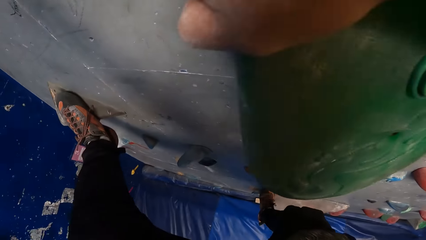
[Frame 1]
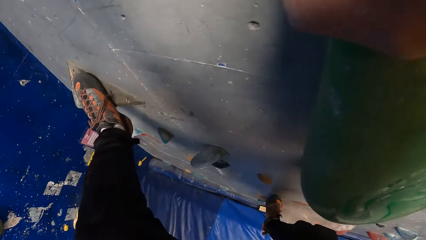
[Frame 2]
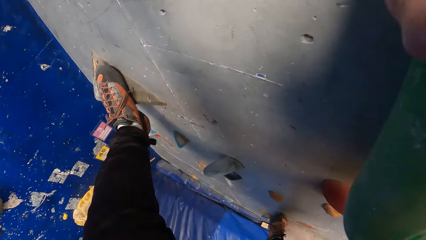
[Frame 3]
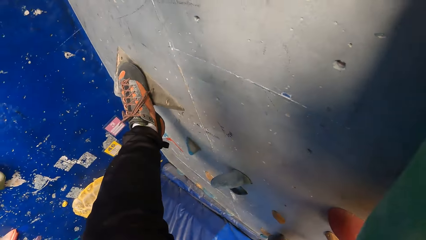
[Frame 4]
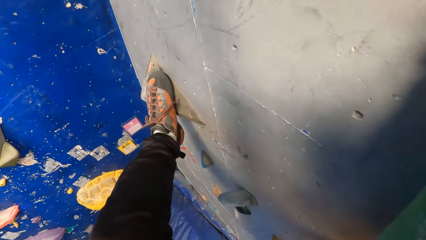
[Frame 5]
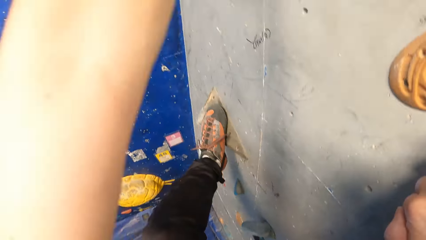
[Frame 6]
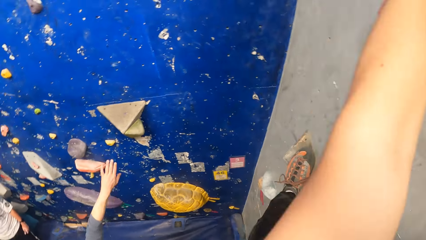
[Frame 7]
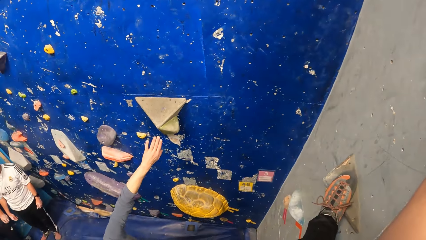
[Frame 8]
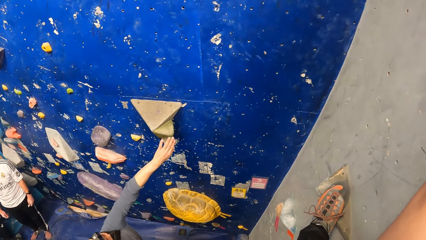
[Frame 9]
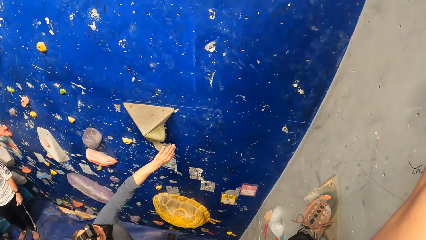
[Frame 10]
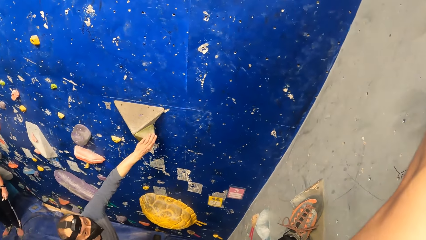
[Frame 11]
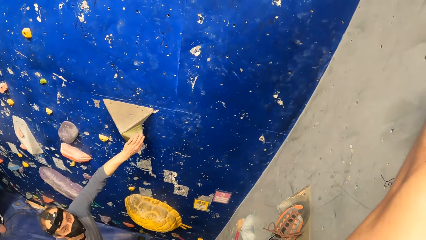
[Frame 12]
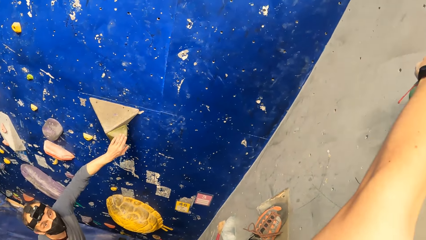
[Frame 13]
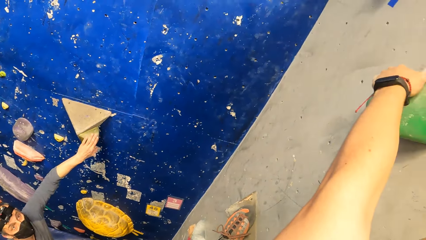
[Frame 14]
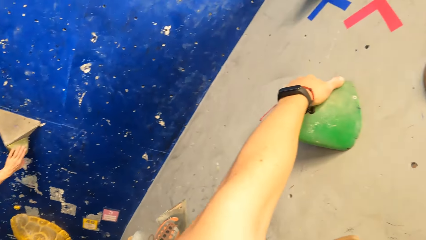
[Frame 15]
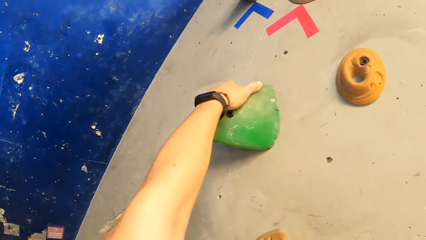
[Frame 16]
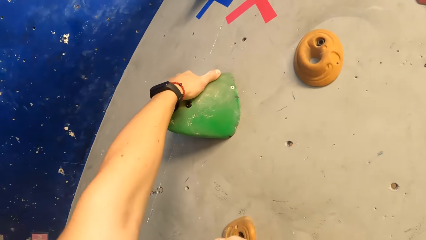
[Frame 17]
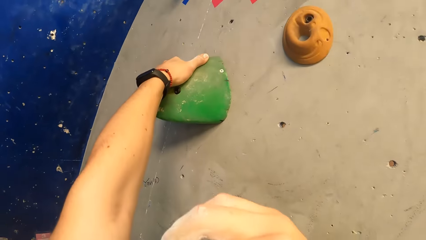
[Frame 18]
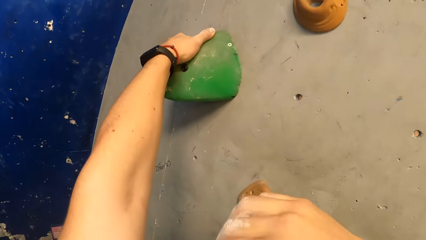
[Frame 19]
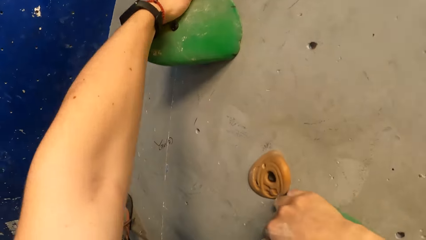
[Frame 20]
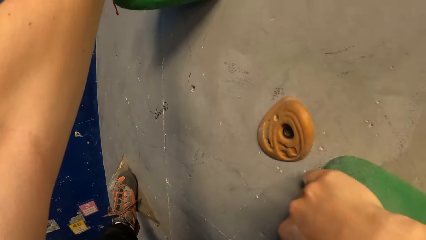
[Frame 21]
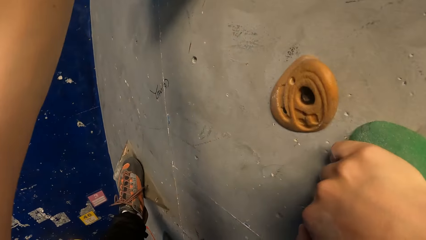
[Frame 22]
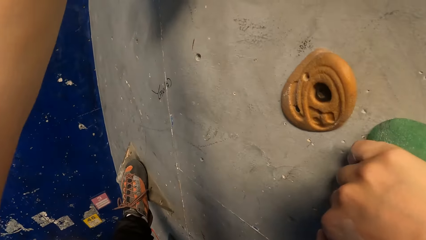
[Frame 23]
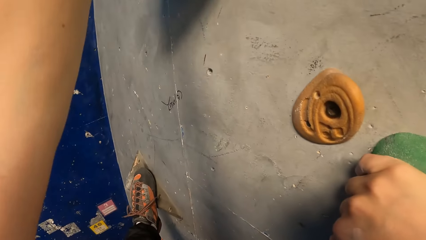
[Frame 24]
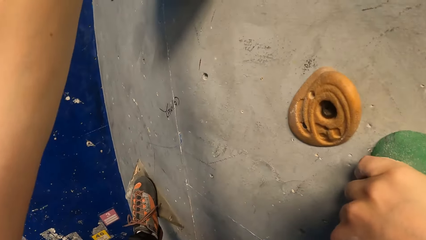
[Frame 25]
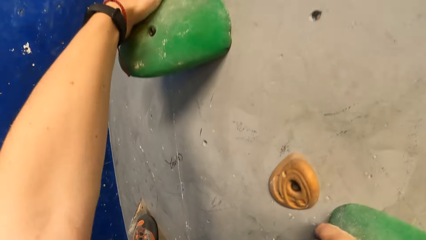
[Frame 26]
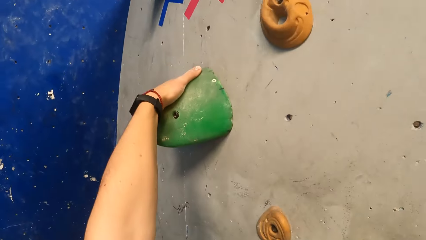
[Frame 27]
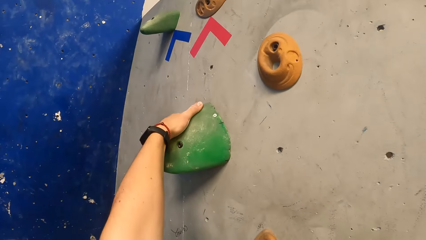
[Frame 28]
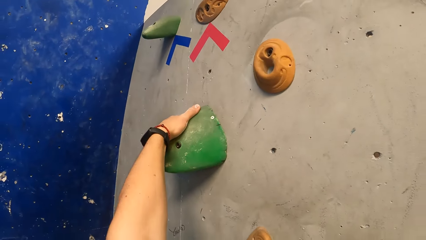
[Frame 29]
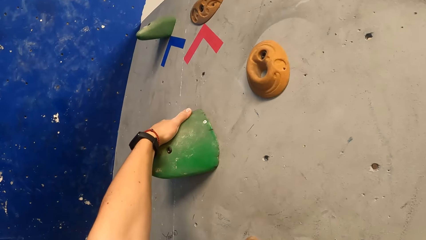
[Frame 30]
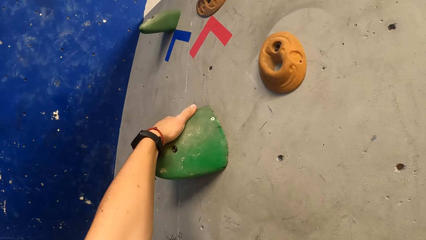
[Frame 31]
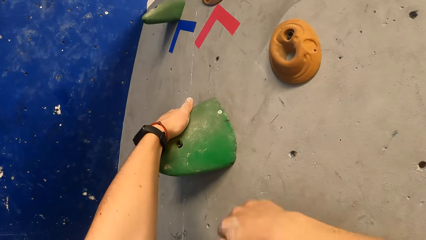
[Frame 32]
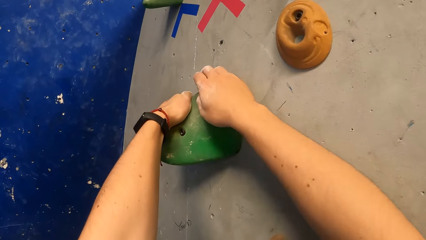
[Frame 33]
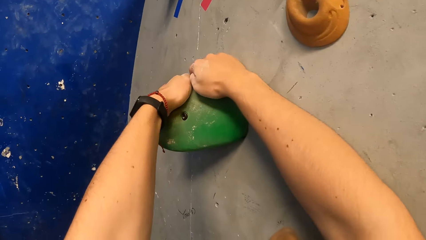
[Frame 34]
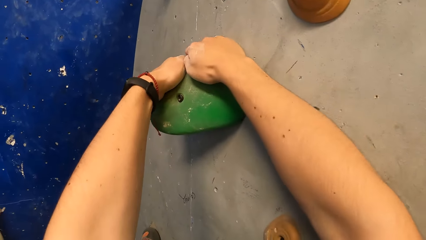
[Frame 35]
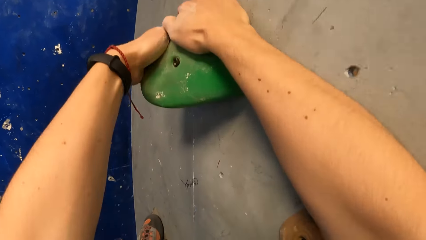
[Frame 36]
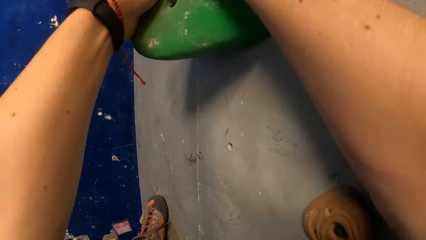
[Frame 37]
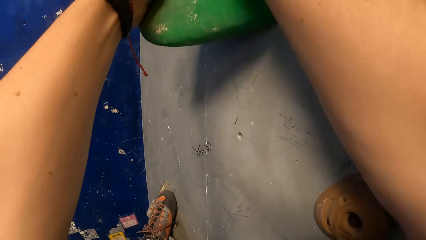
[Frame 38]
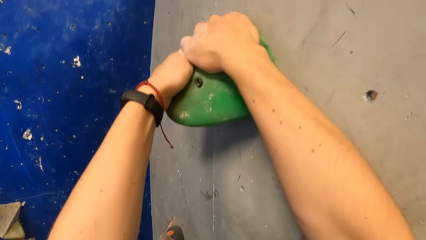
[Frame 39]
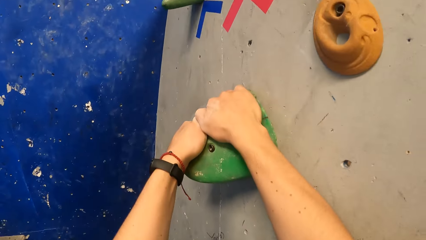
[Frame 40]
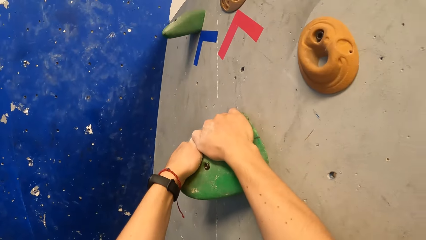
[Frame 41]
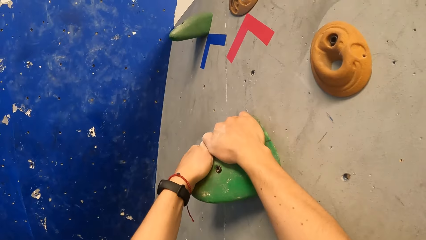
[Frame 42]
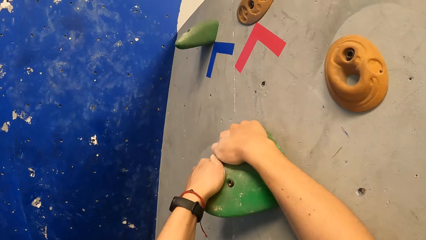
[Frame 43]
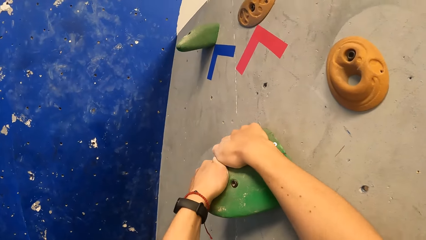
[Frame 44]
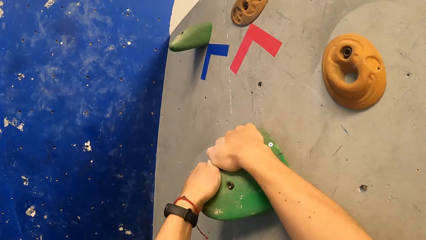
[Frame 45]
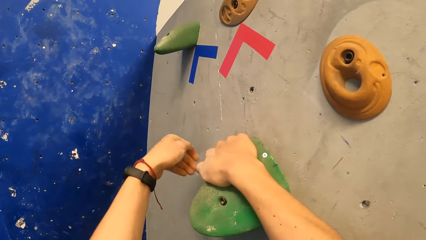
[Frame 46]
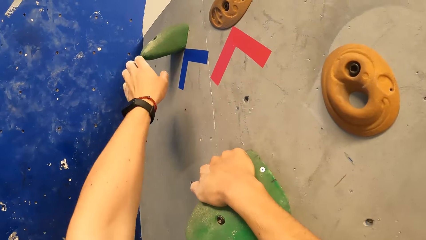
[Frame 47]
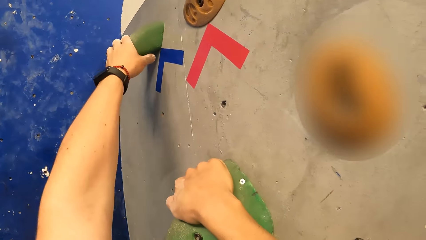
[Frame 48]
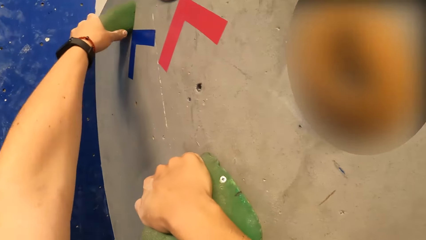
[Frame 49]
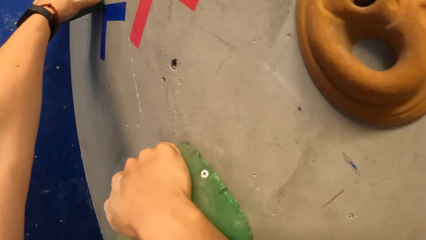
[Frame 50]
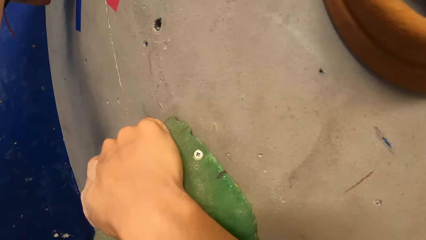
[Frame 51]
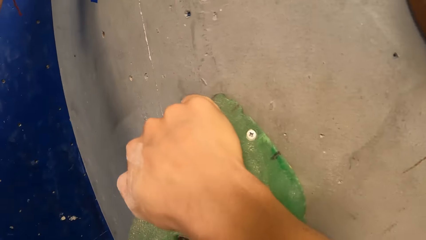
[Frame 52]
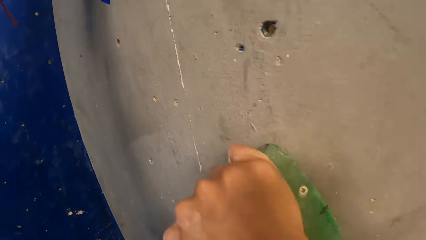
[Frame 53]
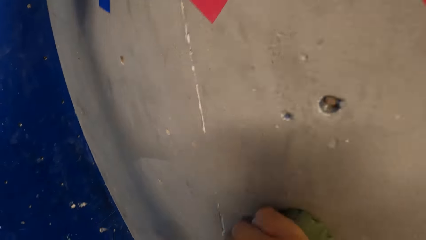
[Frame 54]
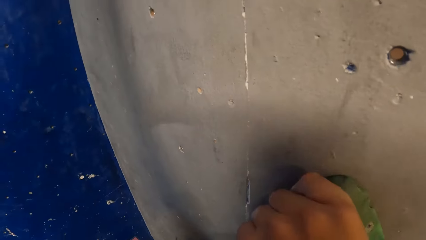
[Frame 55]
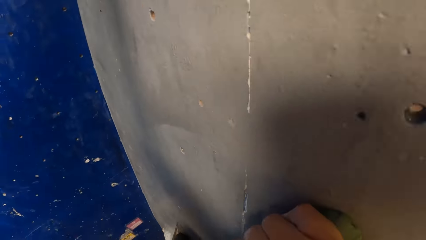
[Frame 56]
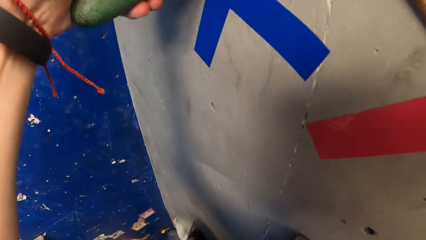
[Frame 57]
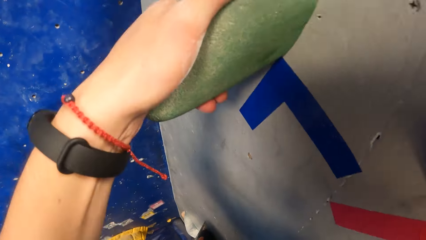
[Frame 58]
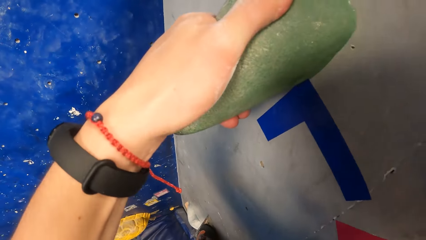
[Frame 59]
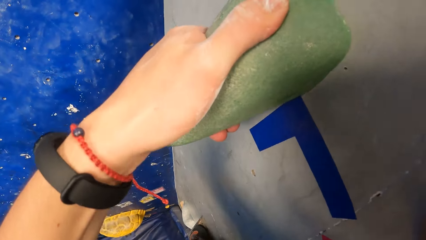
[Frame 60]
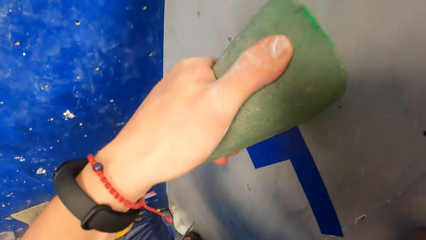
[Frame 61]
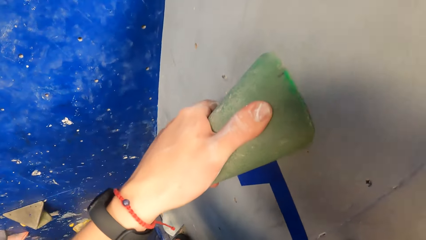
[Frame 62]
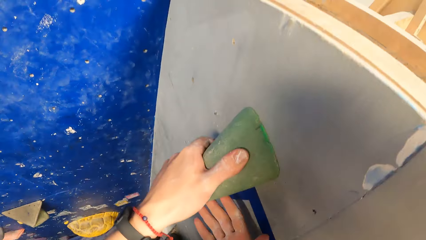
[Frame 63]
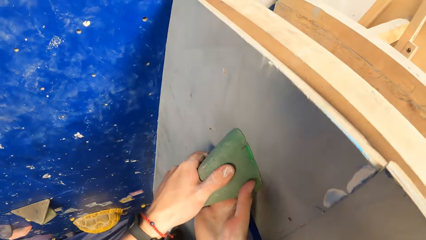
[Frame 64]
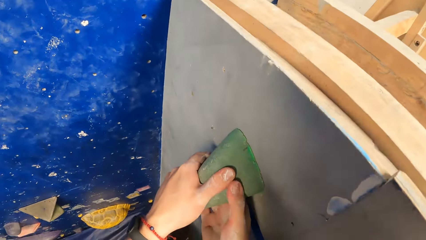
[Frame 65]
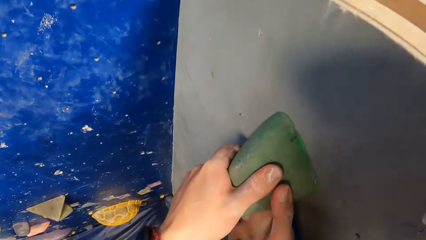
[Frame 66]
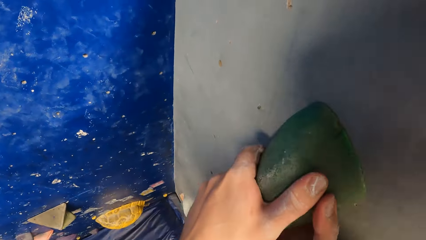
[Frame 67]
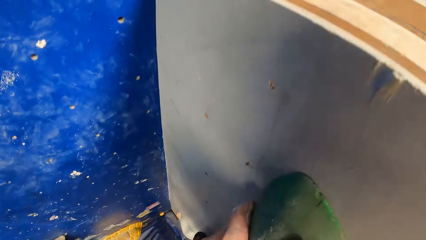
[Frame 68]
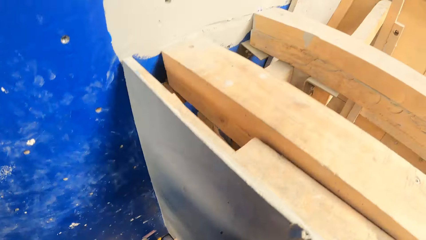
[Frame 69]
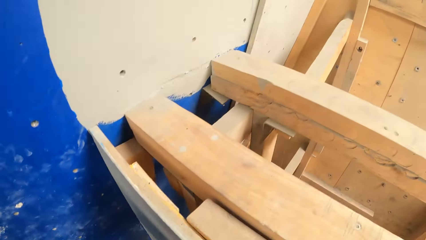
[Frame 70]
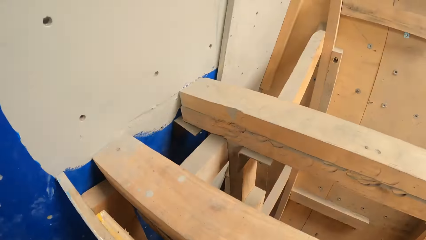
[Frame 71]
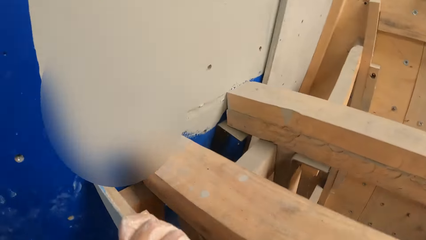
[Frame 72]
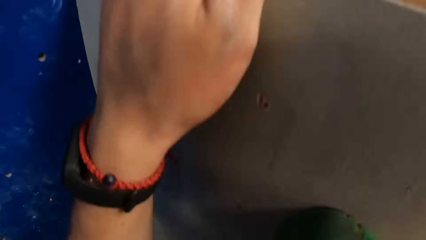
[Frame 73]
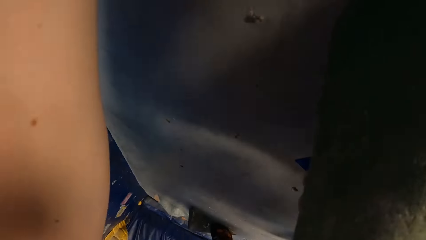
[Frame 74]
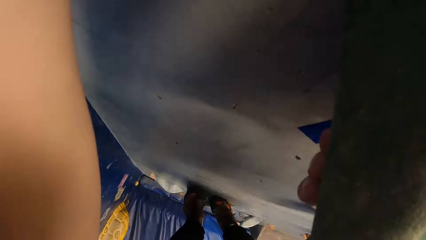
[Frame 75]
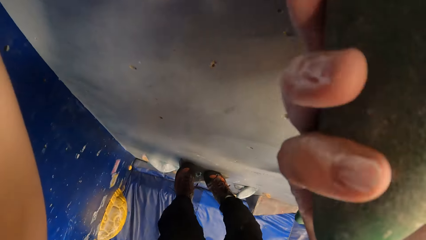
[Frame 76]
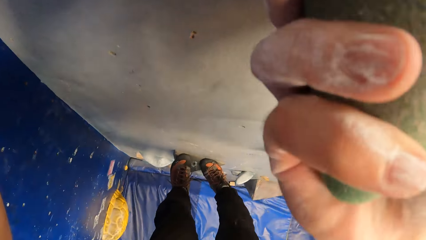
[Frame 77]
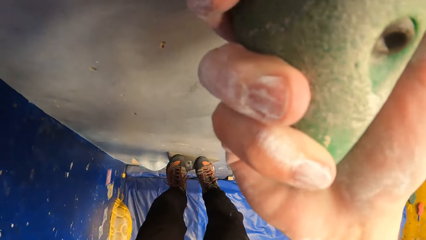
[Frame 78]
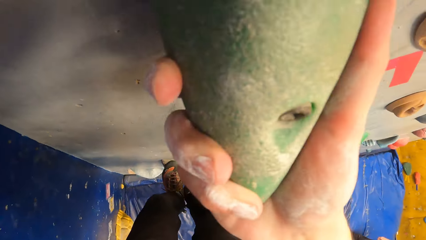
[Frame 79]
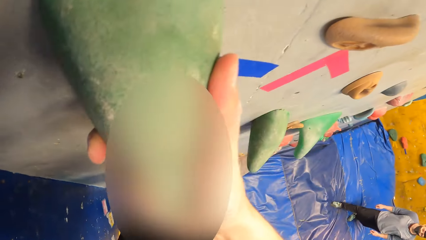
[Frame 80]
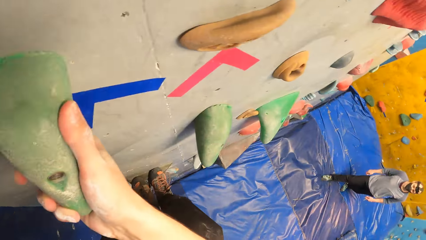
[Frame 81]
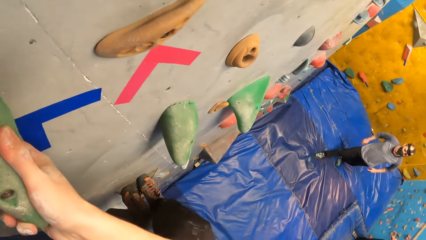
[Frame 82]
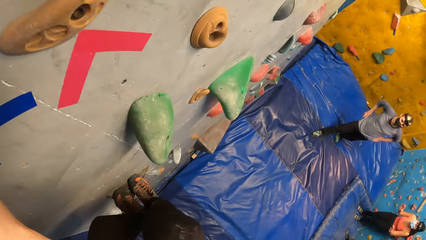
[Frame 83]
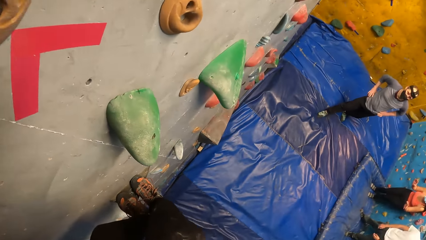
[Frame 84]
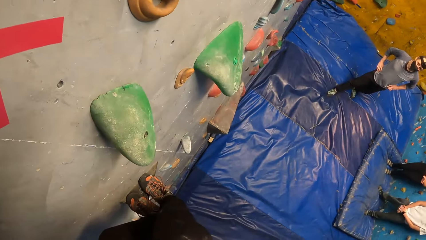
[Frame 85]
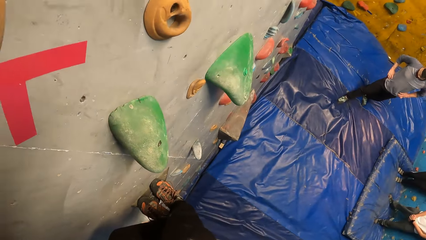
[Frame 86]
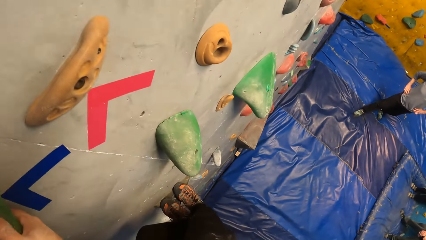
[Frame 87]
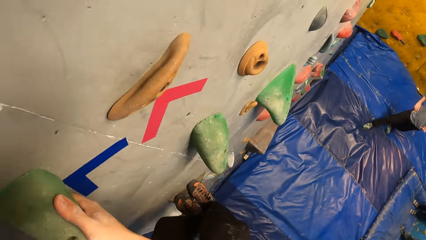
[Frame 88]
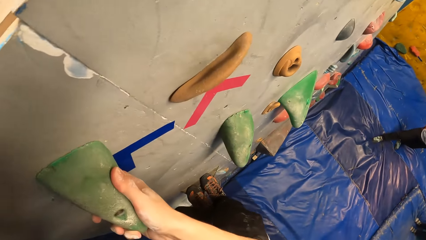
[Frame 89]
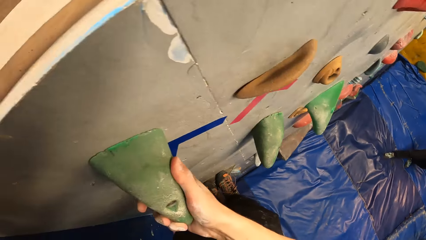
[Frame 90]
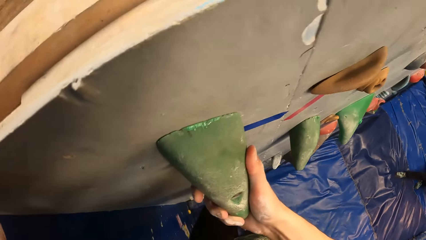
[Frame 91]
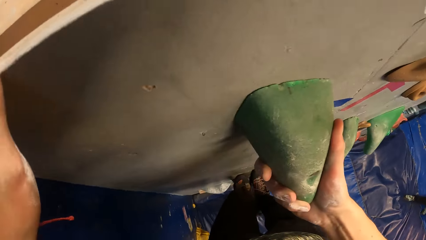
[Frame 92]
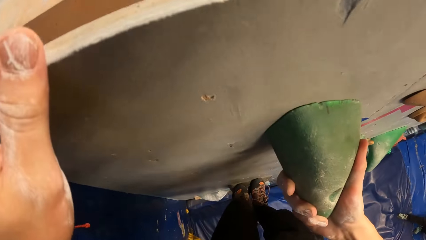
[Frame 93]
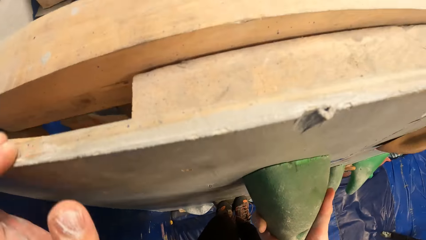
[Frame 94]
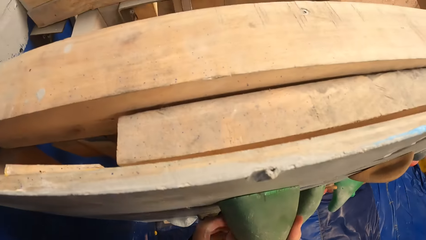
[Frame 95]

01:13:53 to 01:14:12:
The camera wearer looks around. They hold the holder. They climb the holder. They hold the holder. They hold the holder with both hands. They look around.
